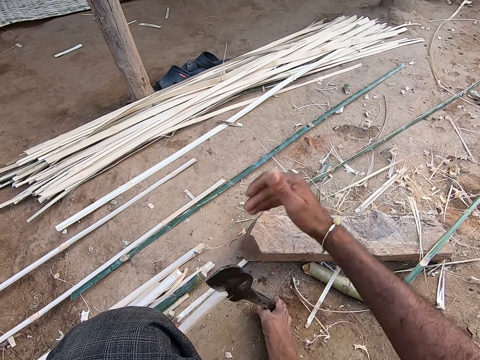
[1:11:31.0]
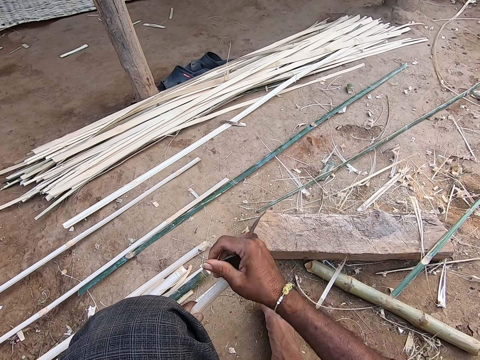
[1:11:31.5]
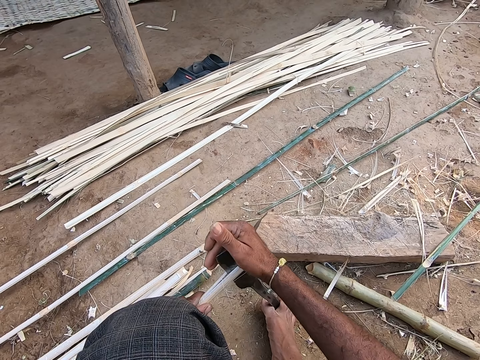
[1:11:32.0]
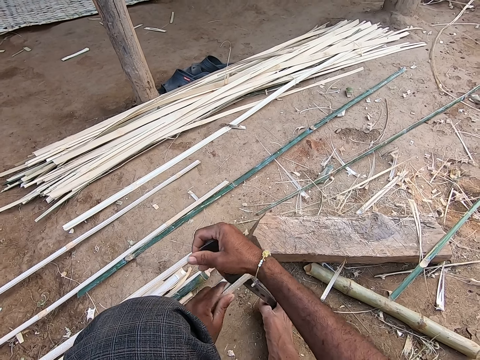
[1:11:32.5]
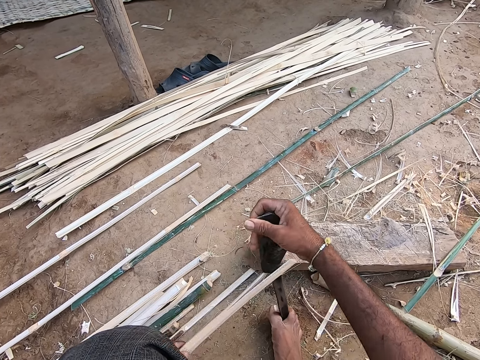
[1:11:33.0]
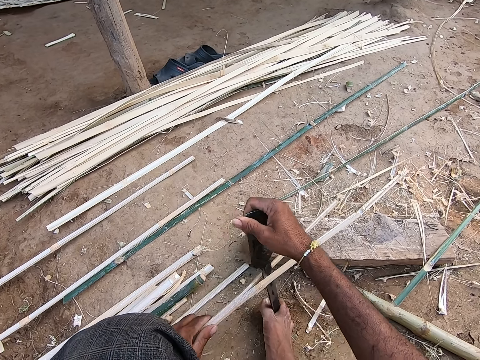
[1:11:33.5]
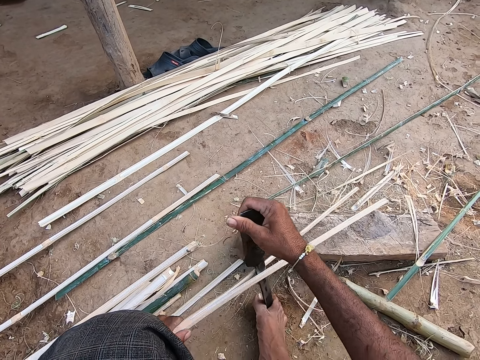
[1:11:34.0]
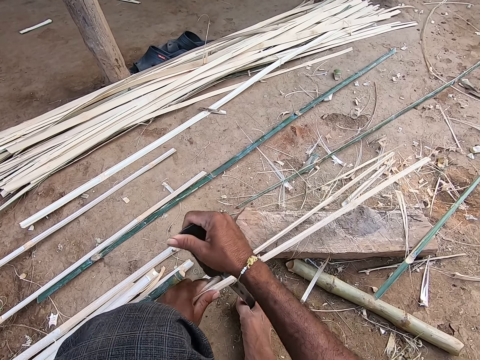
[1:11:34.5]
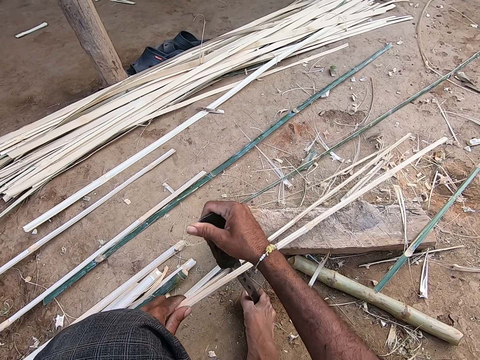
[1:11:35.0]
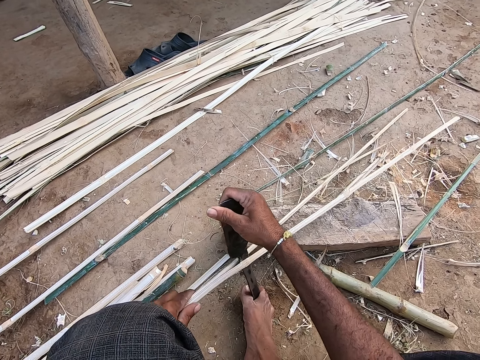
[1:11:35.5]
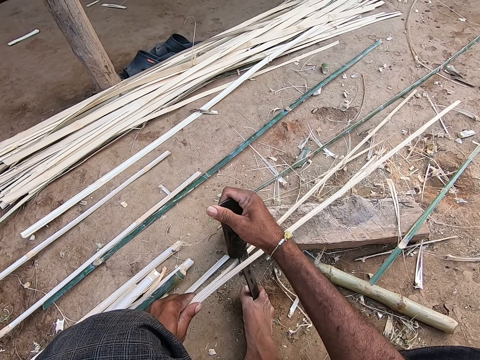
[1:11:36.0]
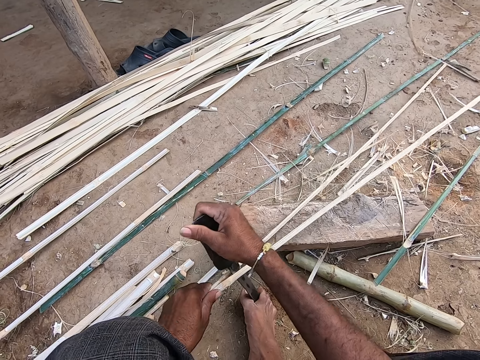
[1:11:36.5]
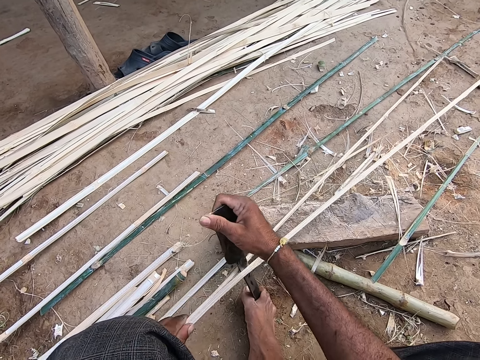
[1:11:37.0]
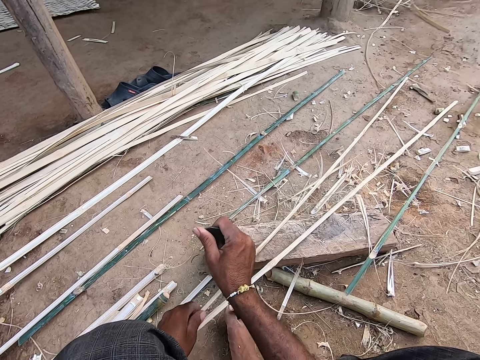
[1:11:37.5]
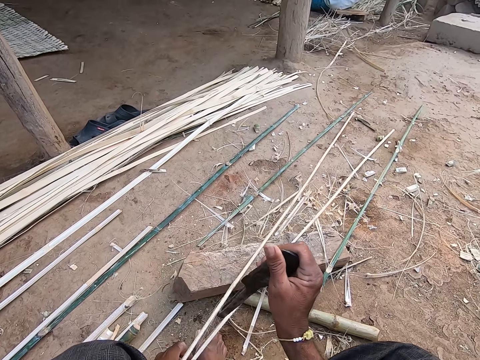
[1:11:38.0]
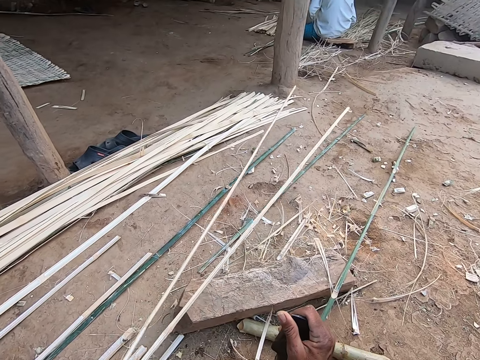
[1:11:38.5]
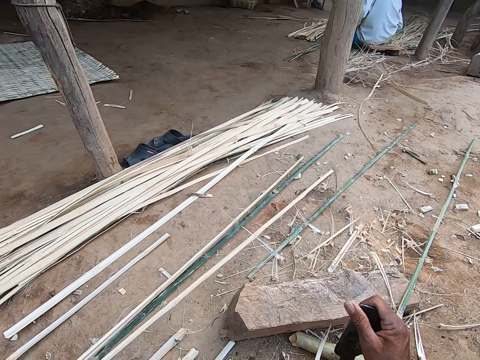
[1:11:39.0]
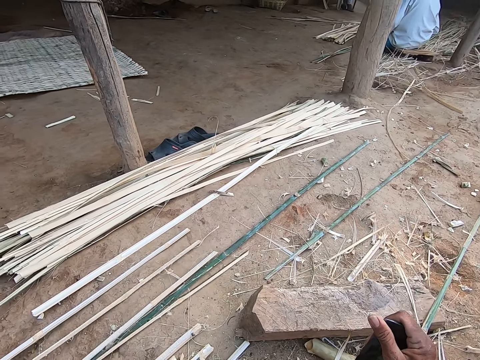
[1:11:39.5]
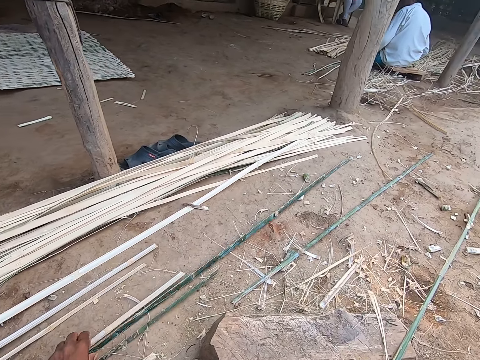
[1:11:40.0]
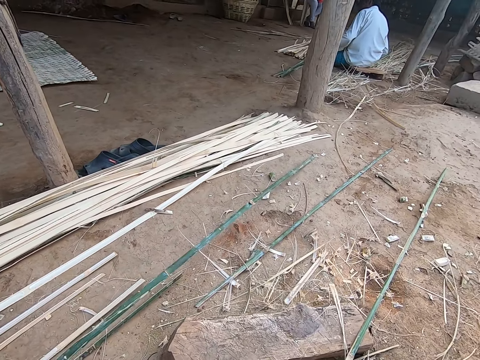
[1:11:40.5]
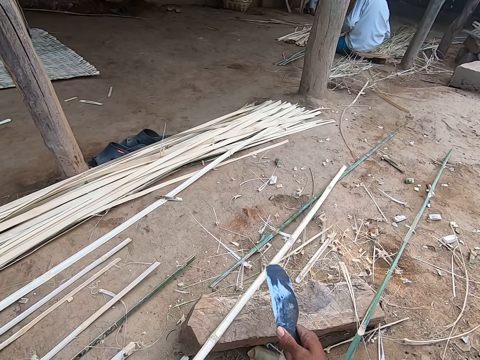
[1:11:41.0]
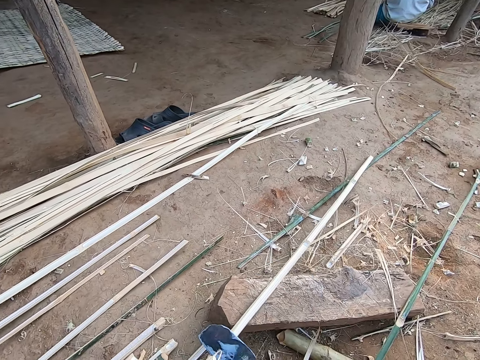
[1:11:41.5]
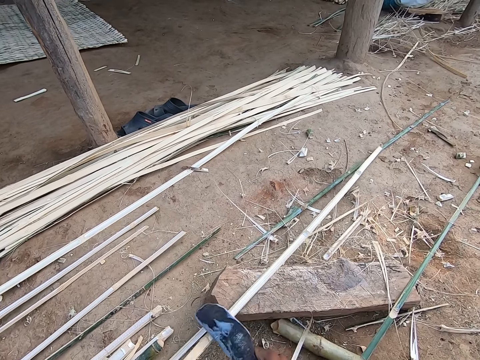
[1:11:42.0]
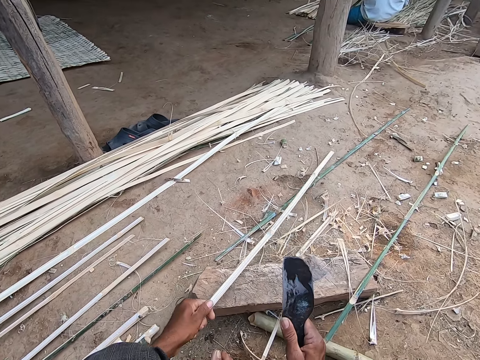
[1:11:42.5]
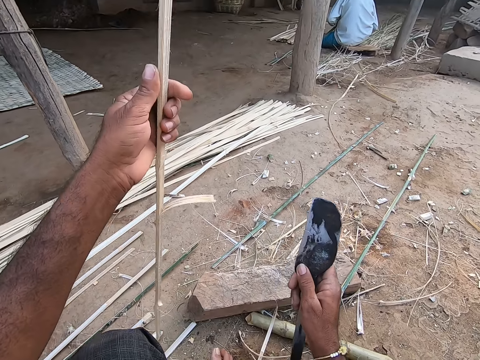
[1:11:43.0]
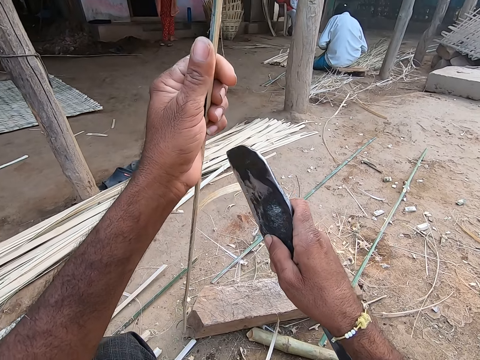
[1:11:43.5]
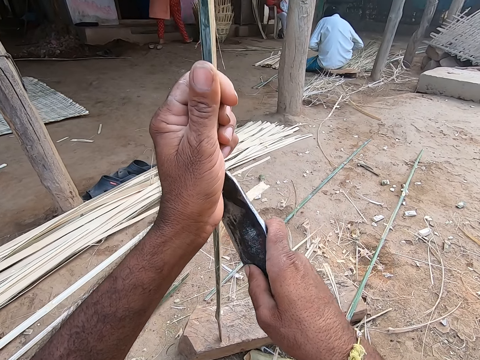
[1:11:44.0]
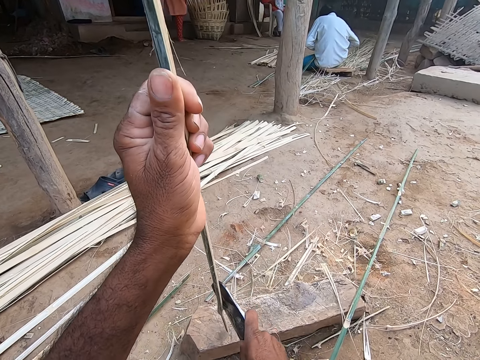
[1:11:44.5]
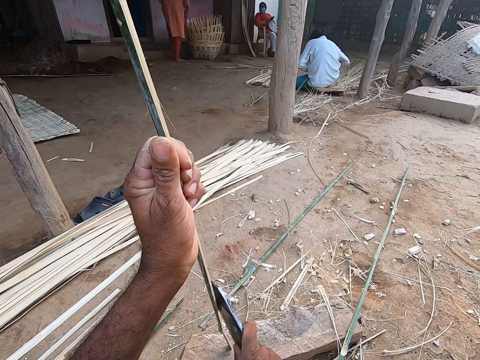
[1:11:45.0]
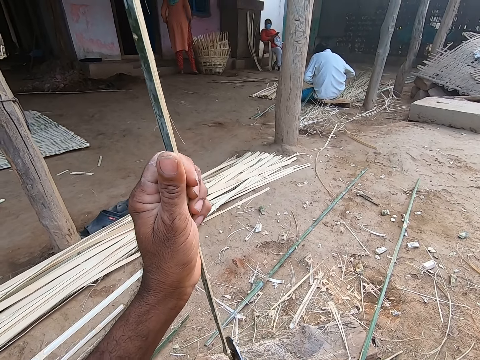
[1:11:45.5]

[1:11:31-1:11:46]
The camera wearer breaks the bamboo into two parts. He drops two bamboo strips on the ground with his left hand. He moves a bamboo strip from the ground to the plank with his left hand. He scrapes the bamboo strip on the plank with the knife in his right hand. He adjusts the bamboo. He removes the part of the bamboo.

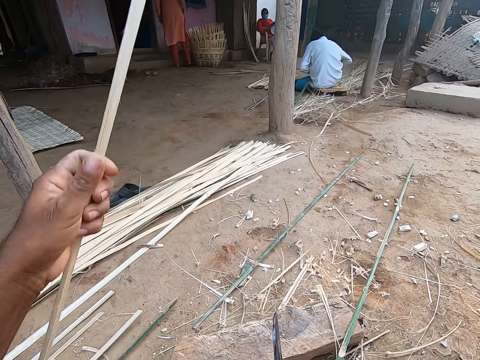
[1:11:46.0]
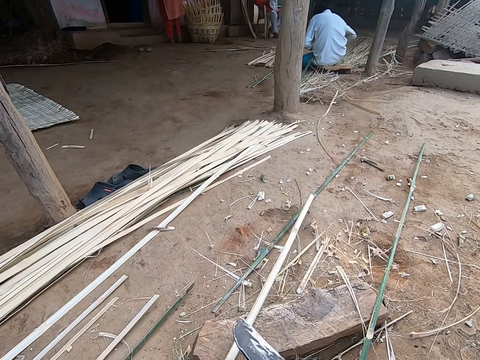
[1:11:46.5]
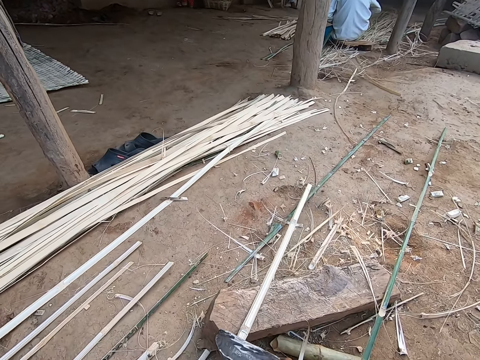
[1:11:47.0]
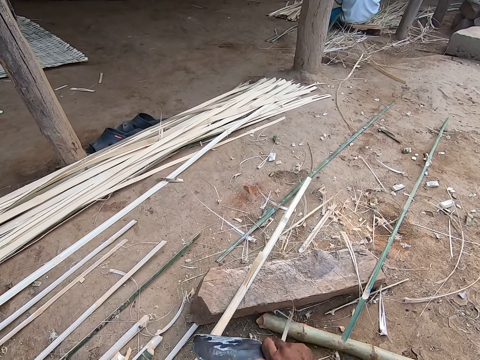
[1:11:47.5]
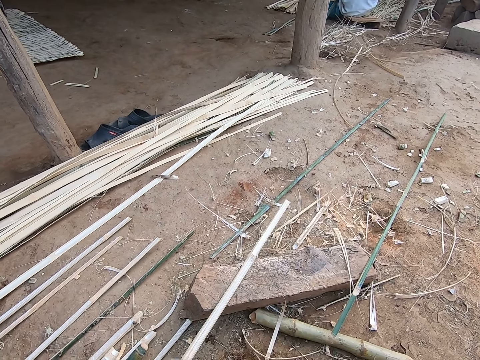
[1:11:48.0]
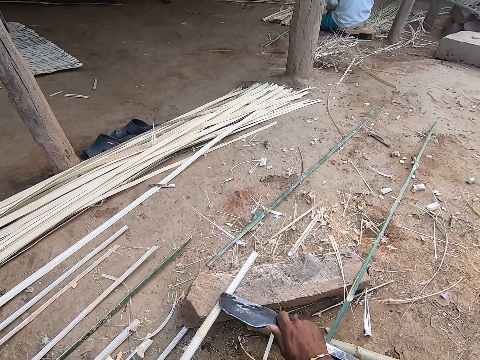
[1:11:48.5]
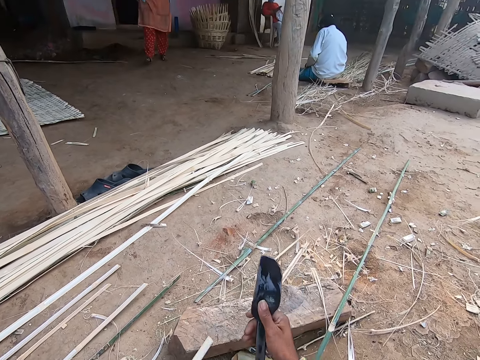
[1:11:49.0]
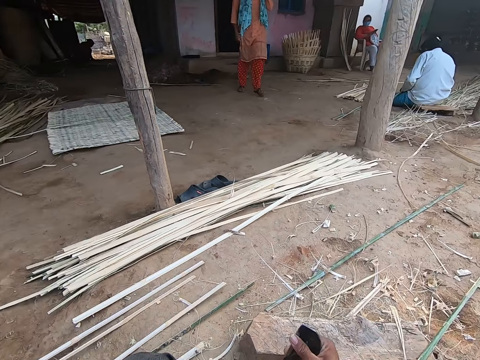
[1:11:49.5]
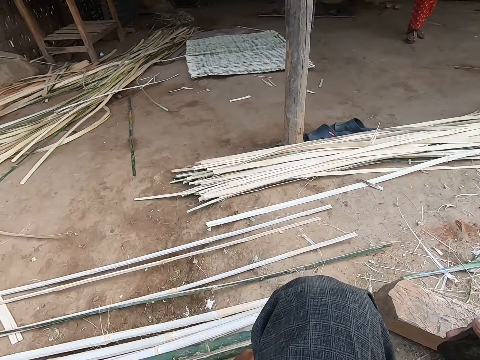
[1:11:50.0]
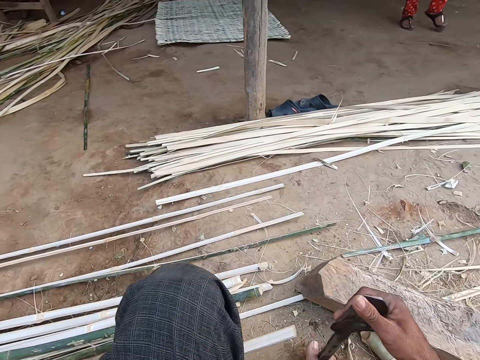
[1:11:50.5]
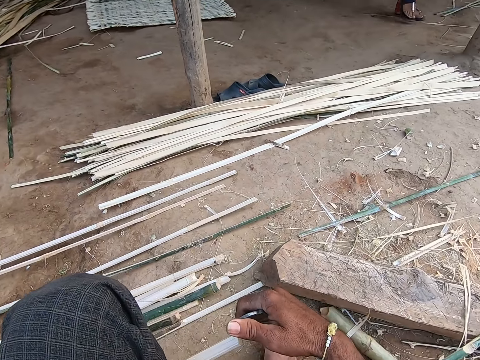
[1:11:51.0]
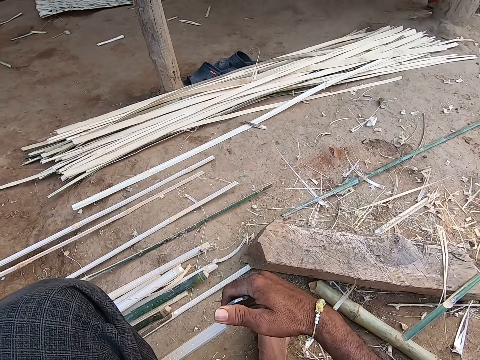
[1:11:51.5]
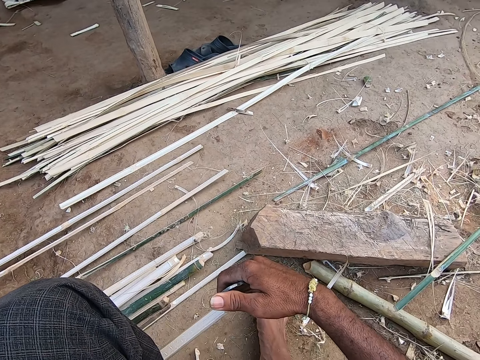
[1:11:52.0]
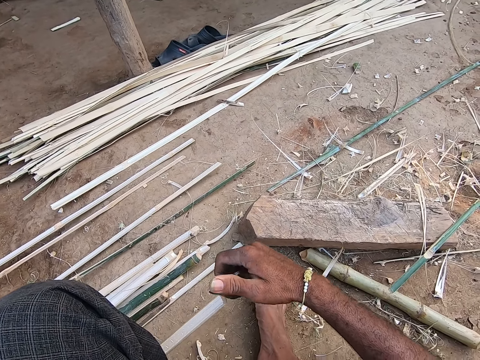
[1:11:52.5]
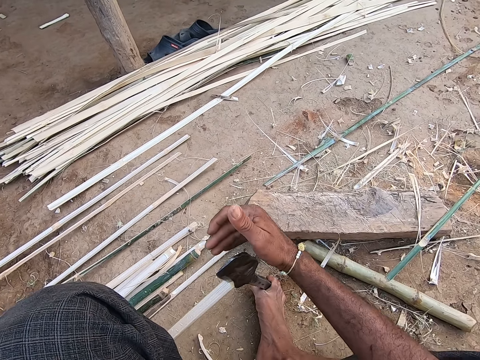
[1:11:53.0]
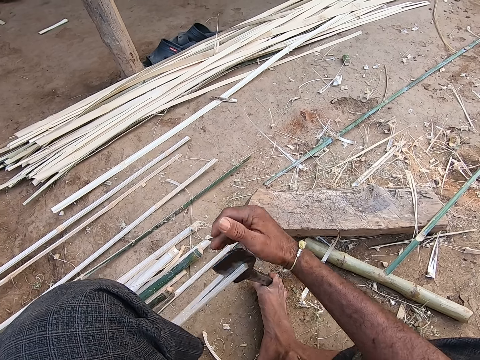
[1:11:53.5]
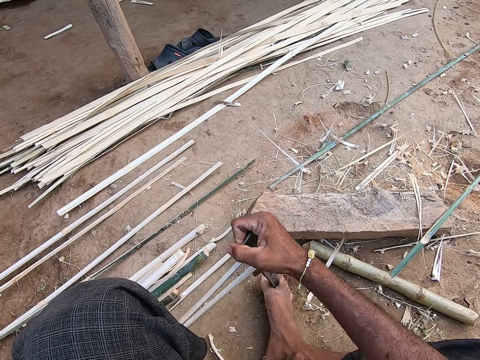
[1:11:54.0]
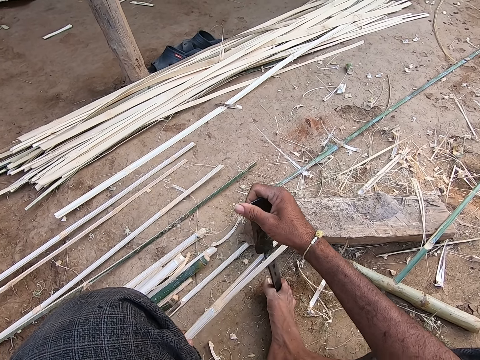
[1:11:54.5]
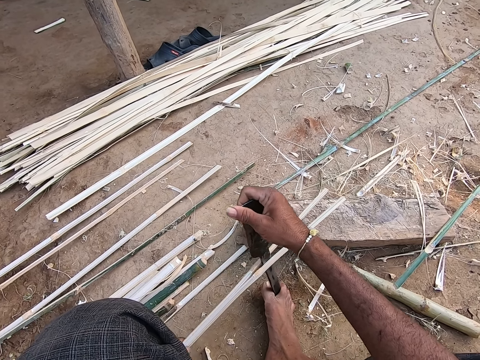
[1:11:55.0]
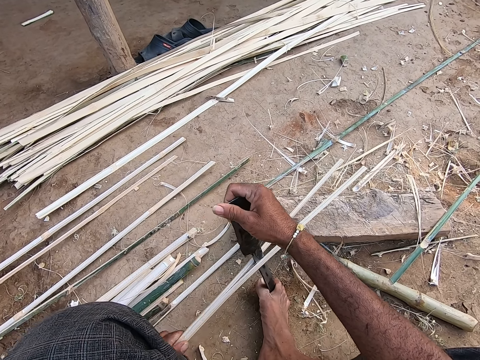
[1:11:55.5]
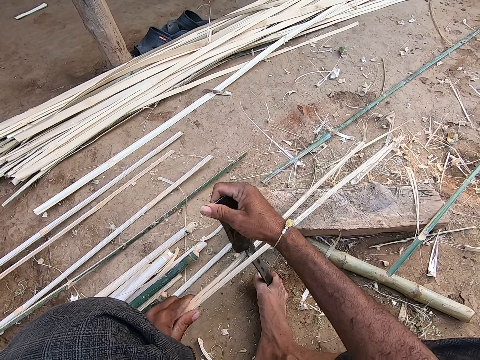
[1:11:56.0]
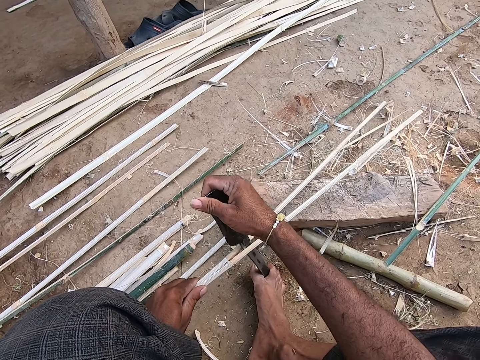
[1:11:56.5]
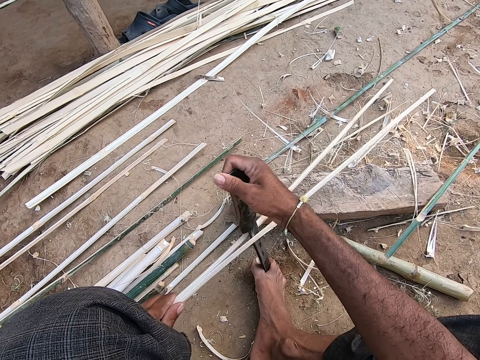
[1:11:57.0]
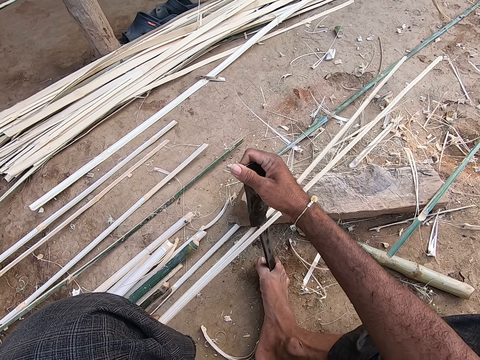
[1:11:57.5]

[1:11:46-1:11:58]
The camera wearer places the bamboo on the wood. He removes part of the bamboo. He interacts with a woman. He slices the bamboo strip in his left hand into two parts with the knife in his right hand and leg.
